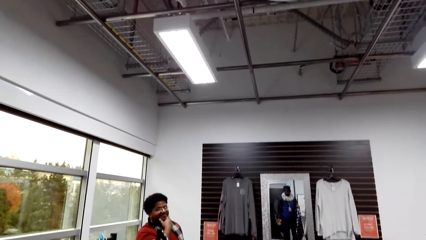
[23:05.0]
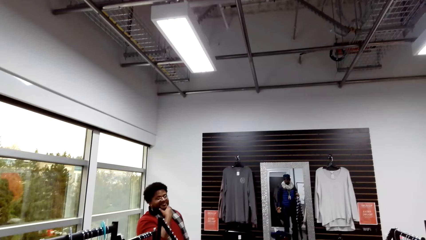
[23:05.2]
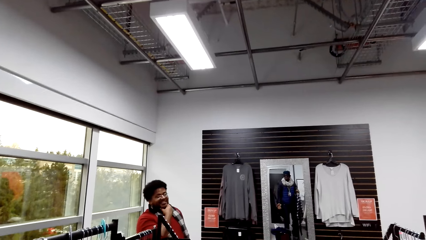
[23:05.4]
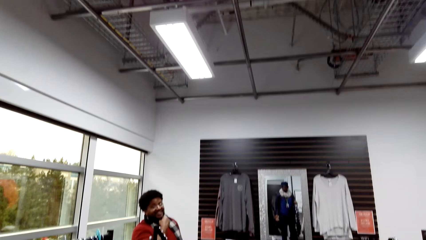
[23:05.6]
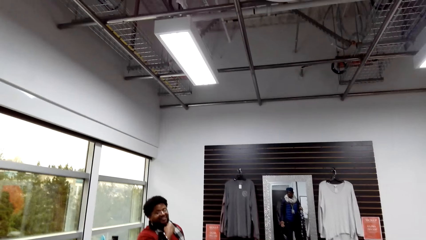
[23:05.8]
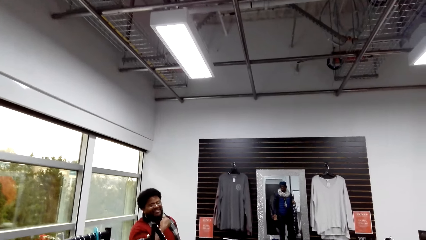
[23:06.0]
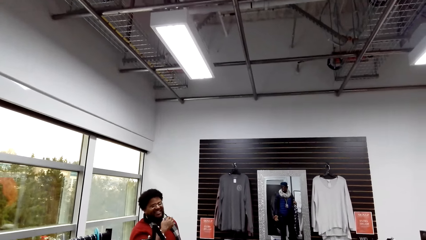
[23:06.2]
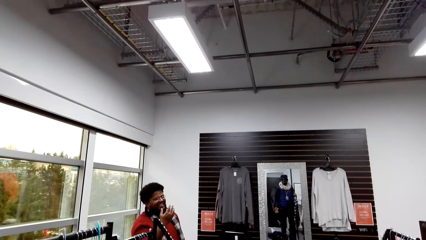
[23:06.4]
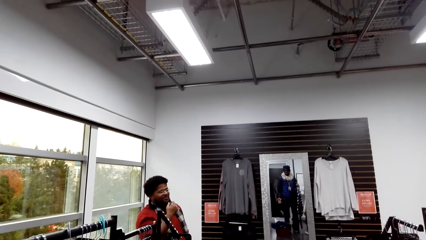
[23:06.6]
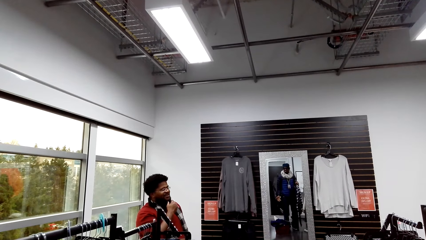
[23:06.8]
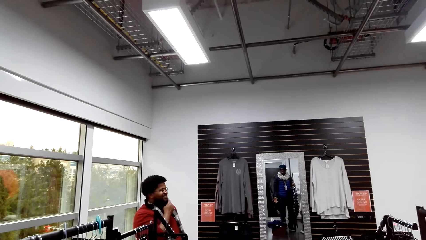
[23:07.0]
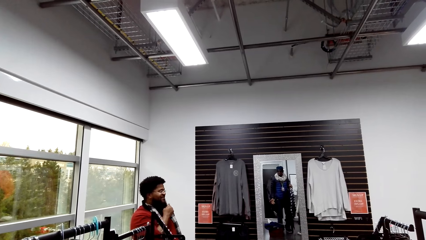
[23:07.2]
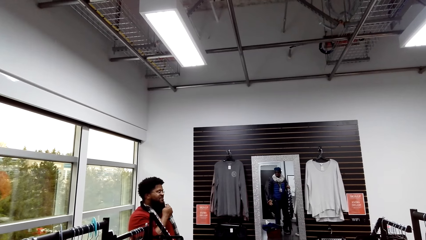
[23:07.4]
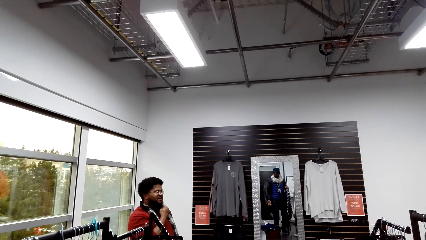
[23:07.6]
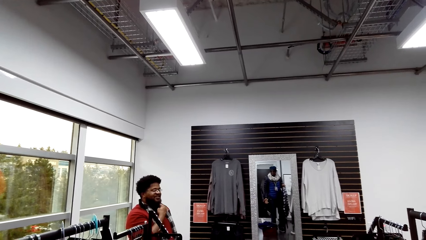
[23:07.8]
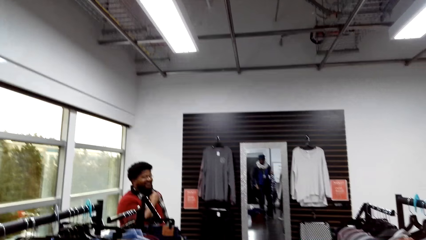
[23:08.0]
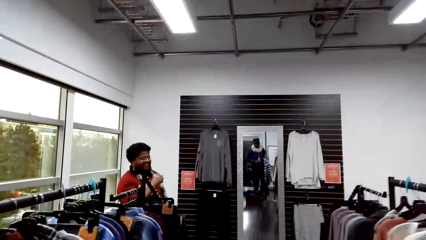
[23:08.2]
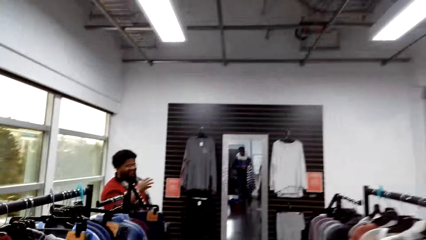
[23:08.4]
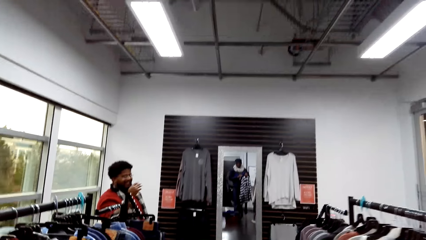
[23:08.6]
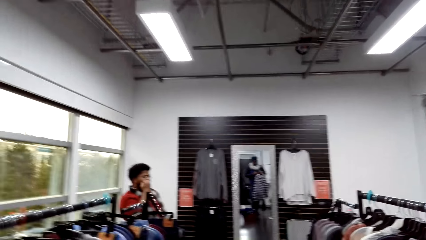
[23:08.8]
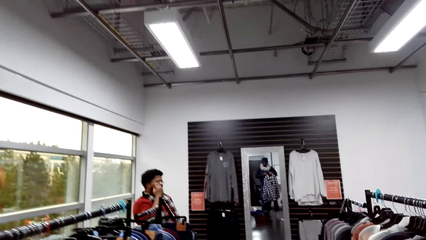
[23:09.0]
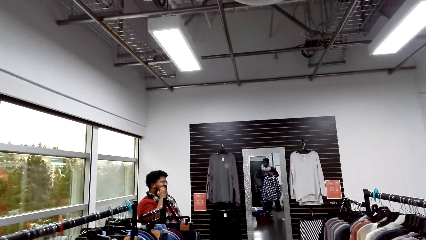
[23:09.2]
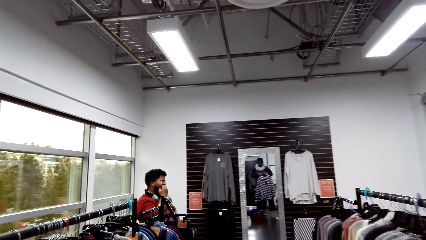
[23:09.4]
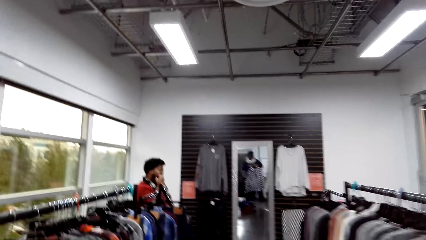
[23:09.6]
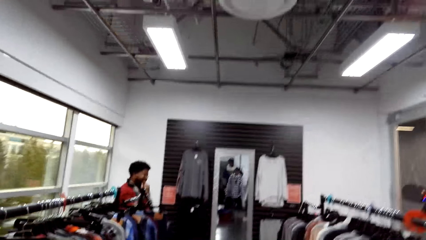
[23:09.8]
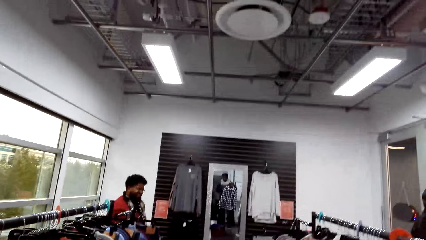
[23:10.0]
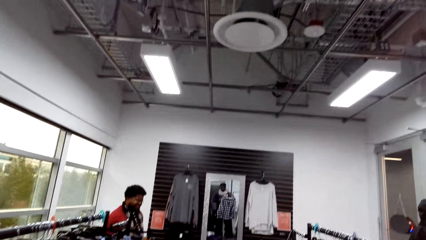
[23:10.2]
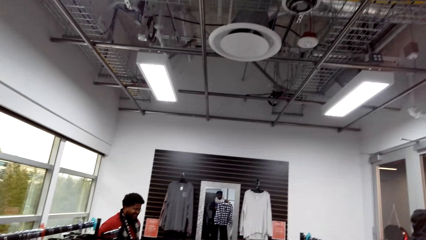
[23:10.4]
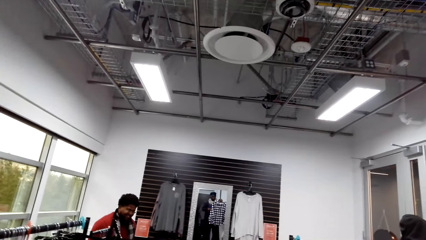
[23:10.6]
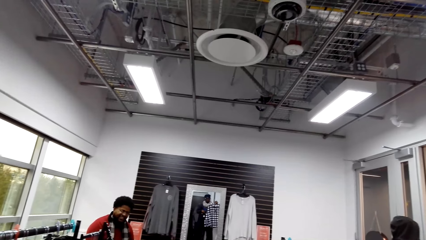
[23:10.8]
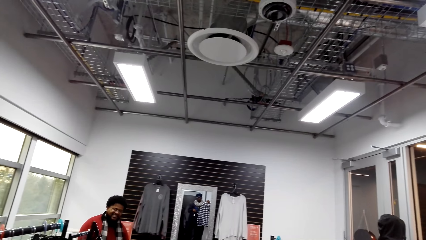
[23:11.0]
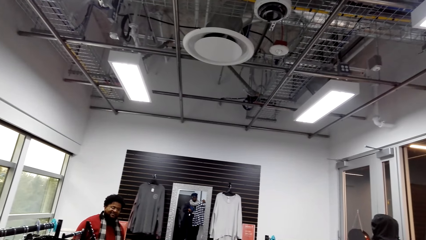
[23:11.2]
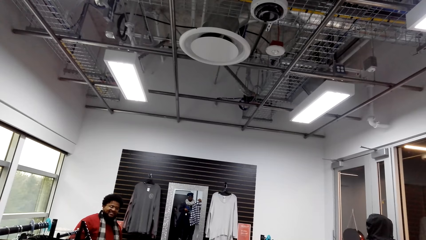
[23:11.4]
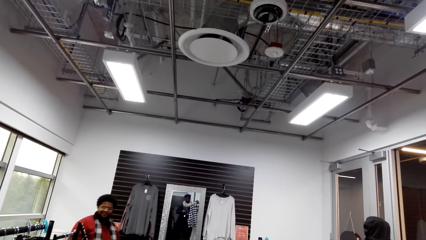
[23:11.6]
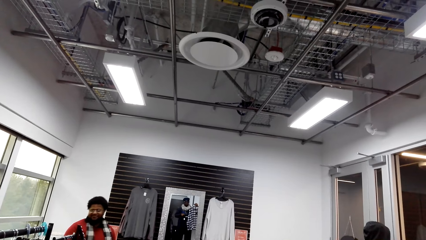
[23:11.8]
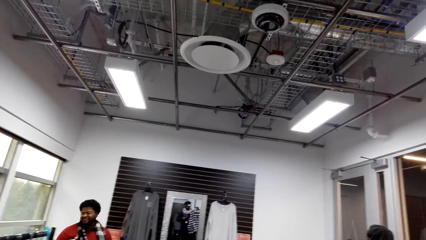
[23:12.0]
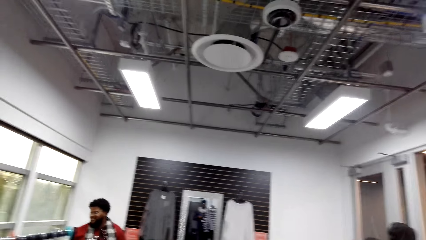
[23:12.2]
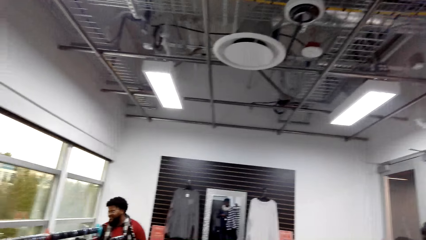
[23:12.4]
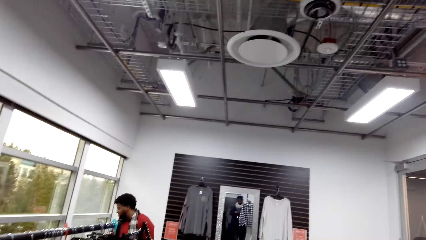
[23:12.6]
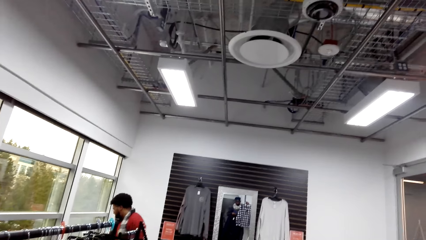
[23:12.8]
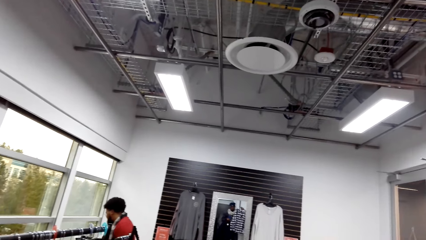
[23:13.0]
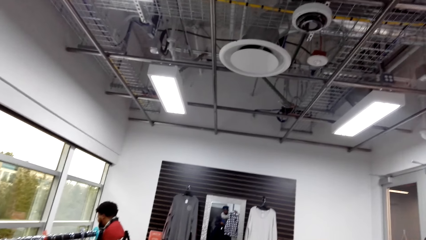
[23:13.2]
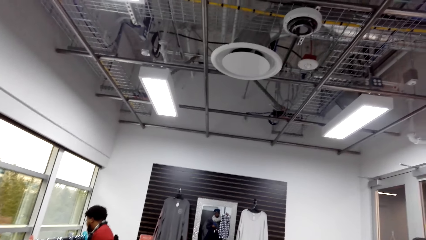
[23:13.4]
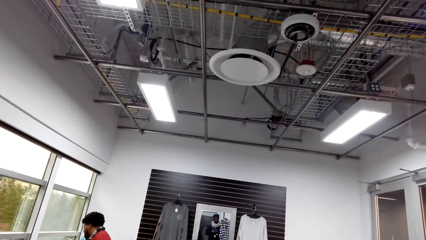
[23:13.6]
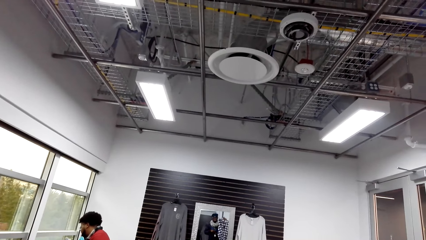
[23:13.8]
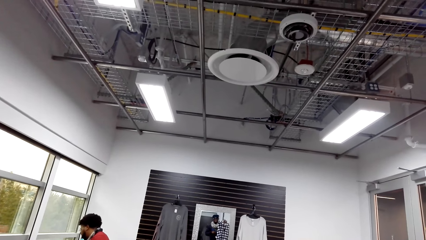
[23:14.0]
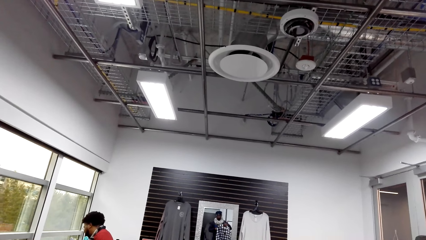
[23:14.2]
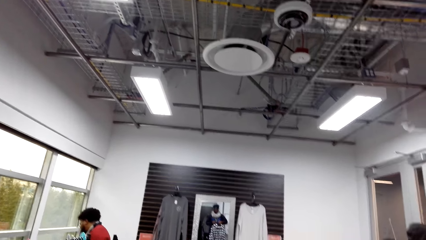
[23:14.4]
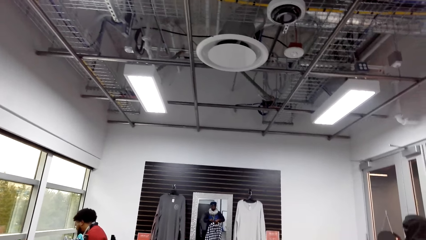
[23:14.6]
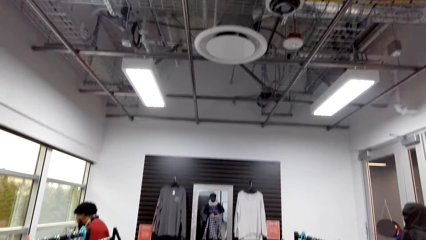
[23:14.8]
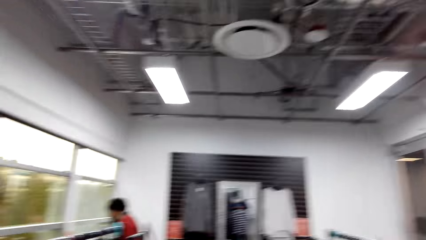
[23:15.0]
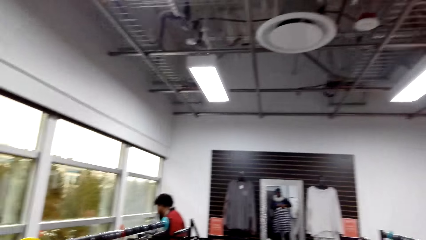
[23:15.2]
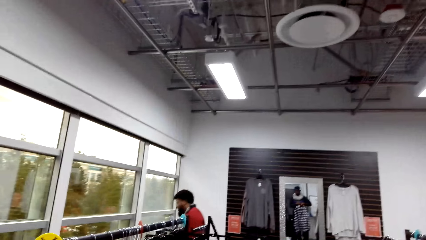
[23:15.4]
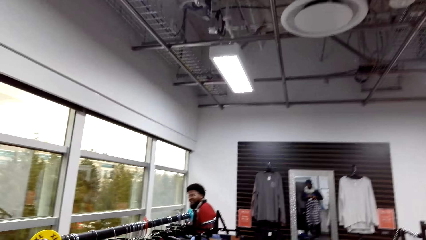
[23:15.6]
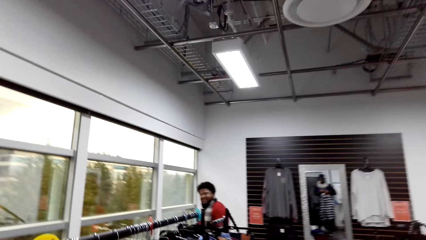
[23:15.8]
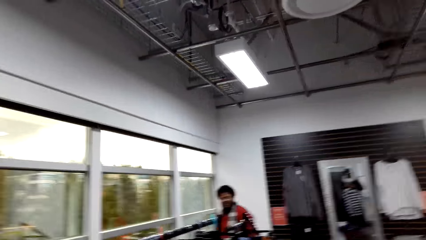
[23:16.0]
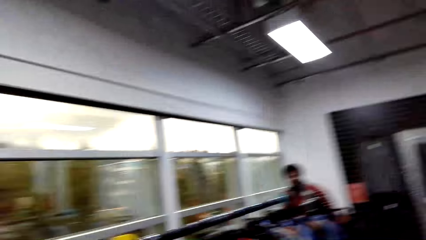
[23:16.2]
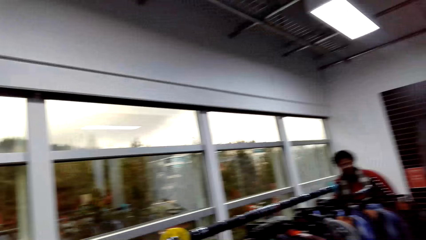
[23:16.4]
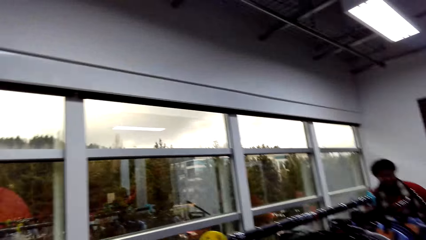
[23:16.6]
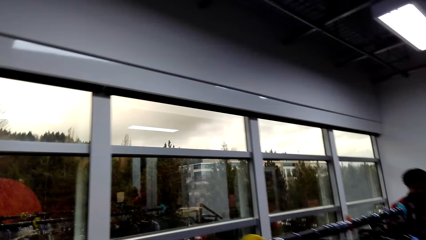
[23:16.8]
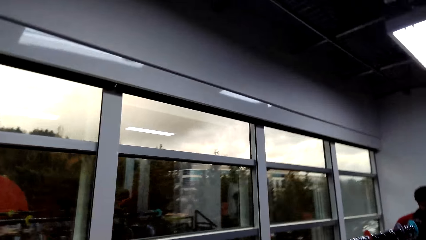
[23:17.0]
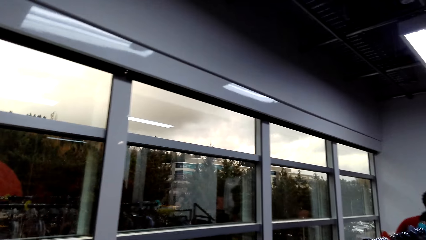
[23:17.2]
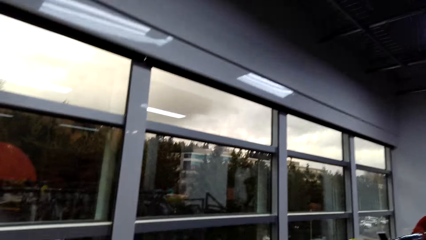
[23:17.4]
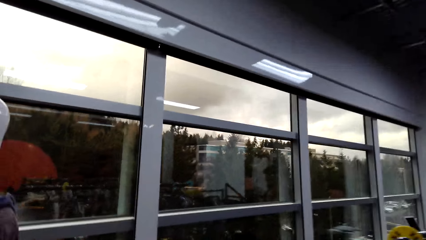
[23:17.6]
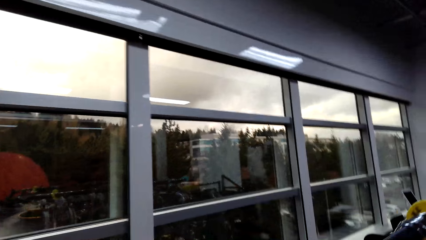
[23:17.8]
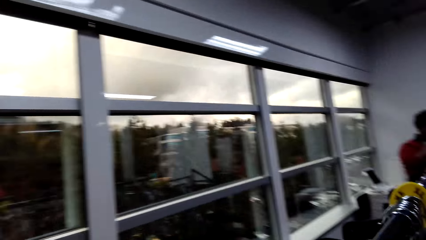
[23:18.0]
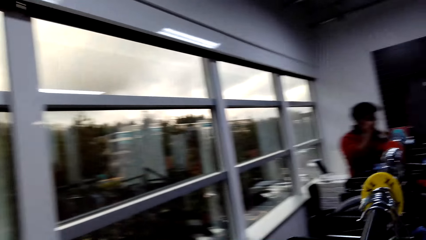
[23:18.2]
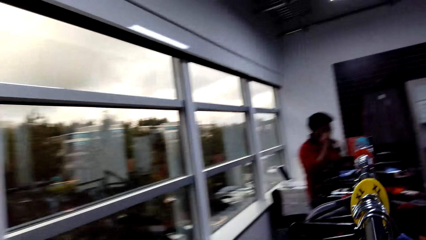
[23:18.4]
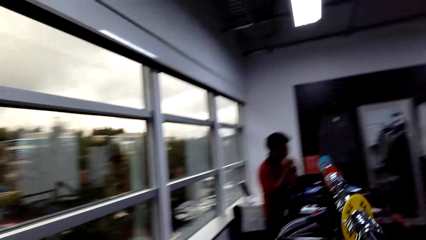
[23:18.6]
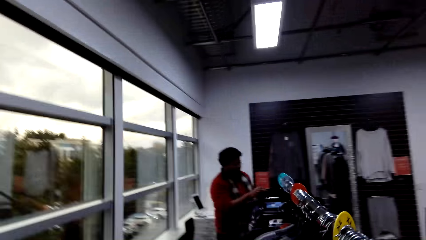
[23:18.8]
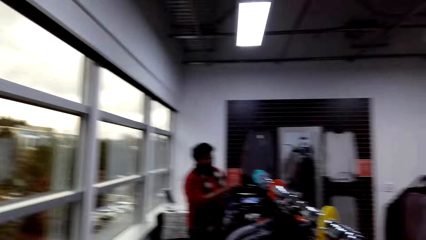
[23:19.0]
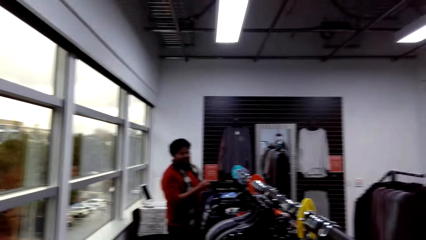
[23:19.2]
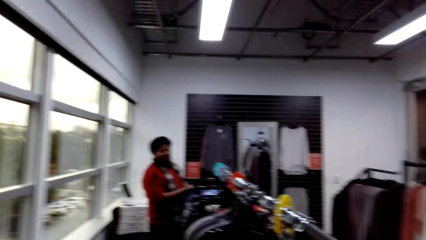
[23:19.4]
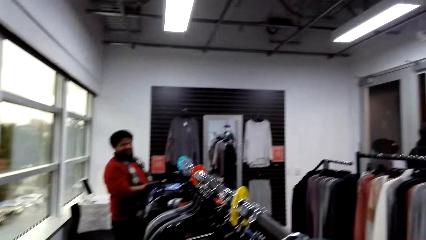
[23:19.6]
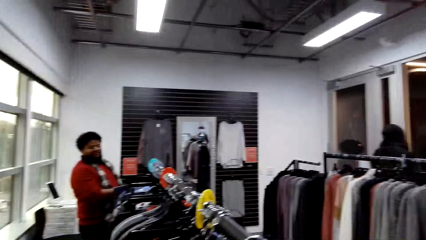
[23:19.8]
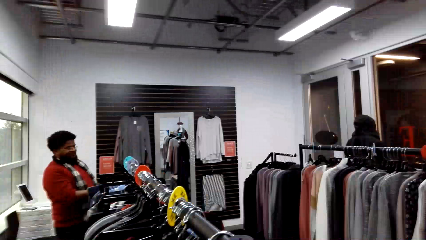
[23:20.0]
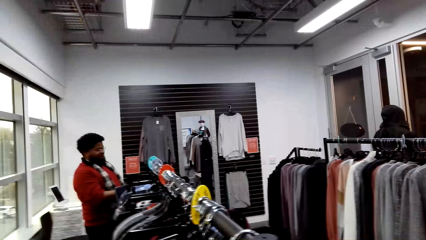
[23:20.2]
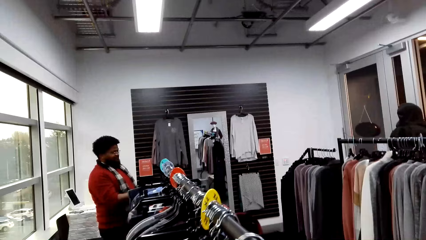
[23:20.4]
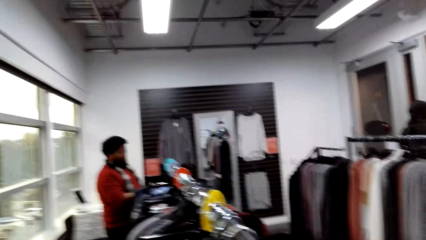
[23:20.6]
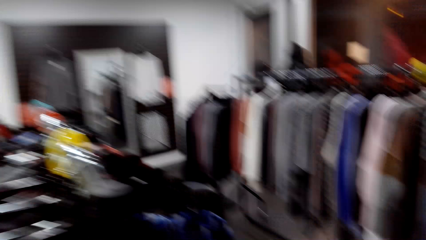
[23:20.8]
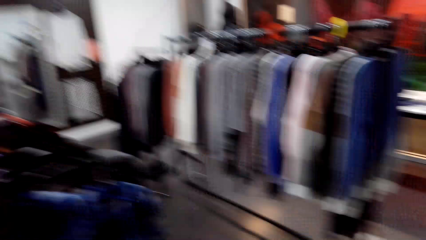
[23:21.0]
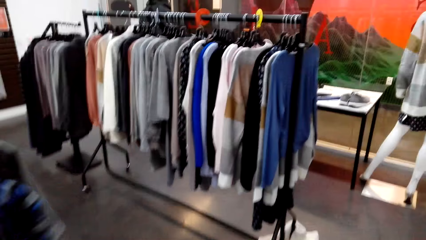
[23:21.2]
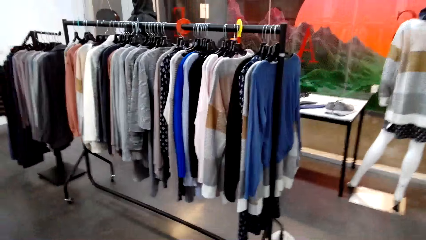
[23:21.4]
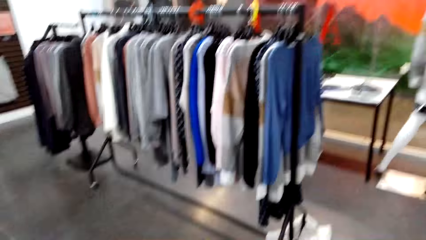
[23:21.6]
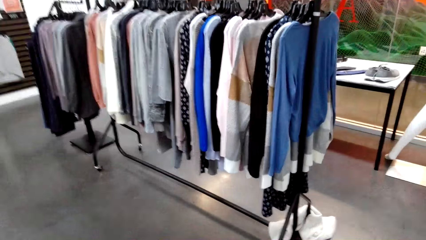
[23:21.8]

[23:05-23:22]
A man holds beards. The camera wearer looks around.
